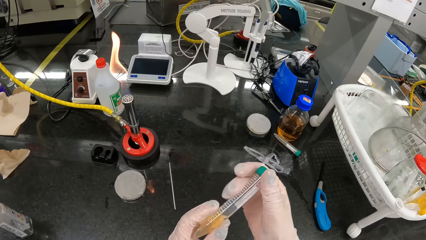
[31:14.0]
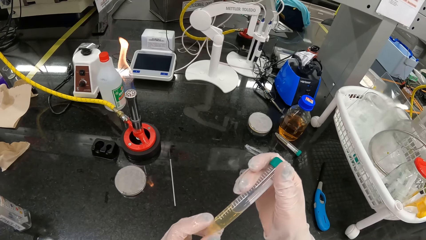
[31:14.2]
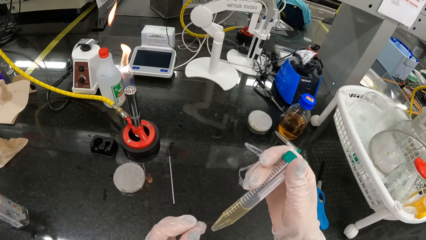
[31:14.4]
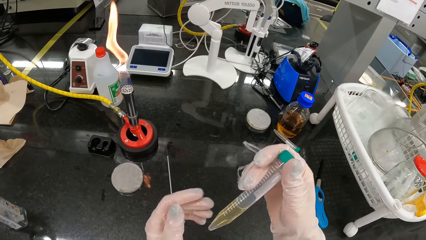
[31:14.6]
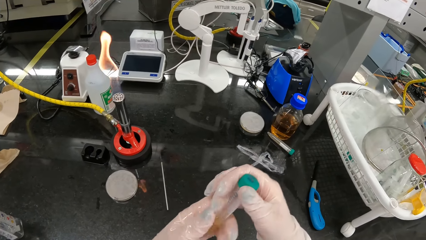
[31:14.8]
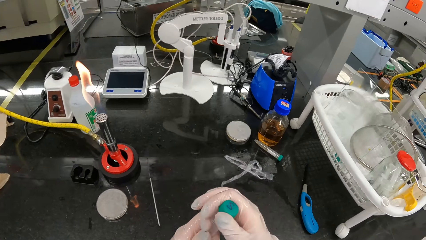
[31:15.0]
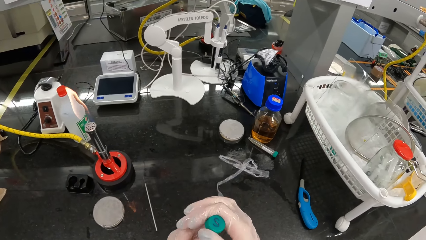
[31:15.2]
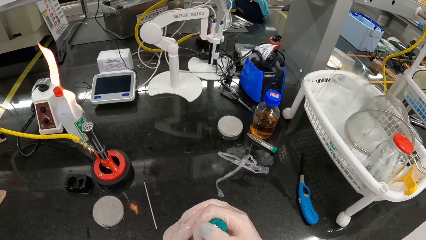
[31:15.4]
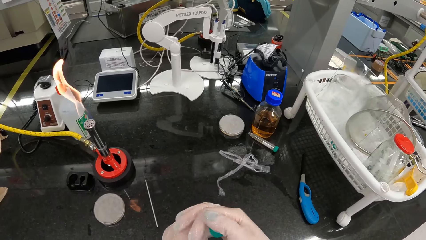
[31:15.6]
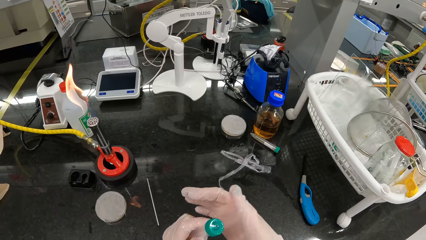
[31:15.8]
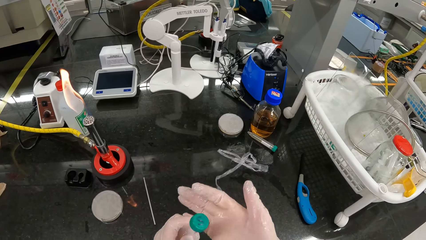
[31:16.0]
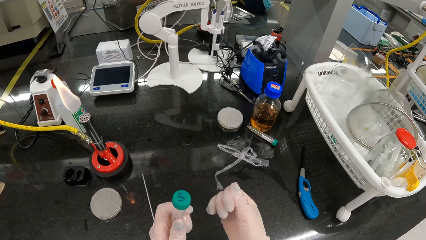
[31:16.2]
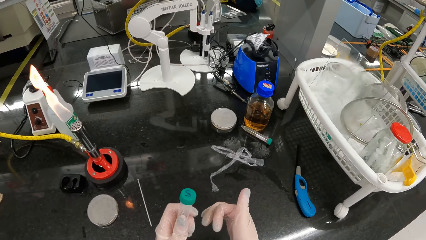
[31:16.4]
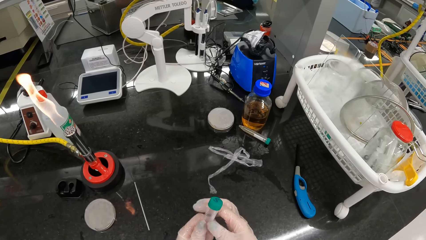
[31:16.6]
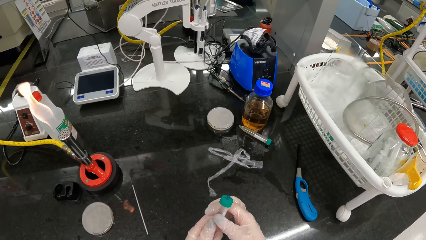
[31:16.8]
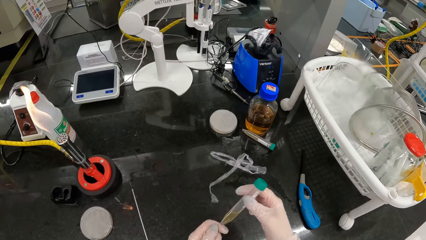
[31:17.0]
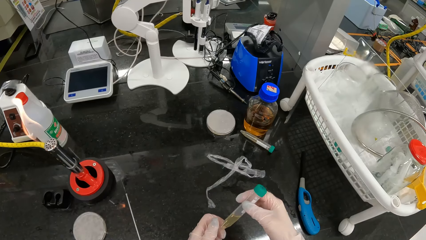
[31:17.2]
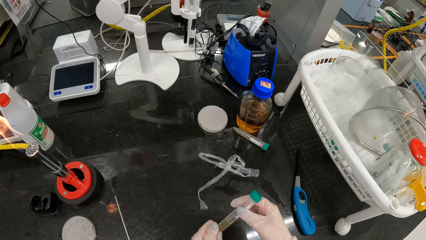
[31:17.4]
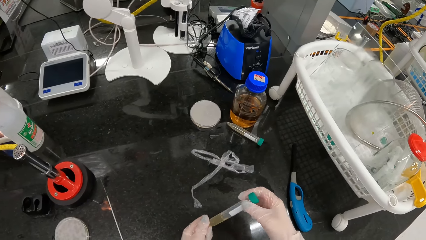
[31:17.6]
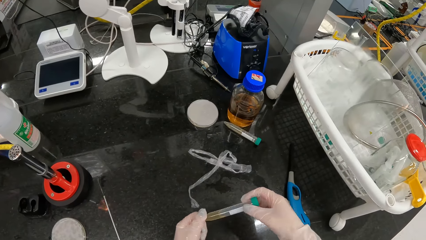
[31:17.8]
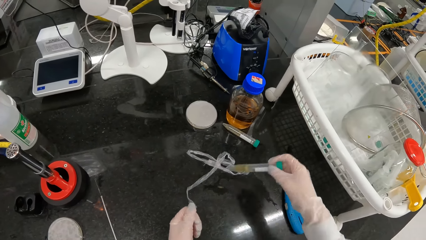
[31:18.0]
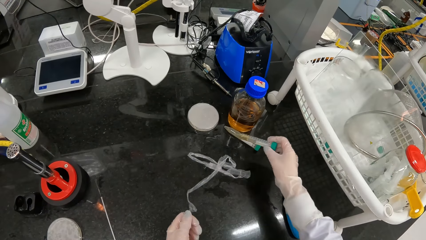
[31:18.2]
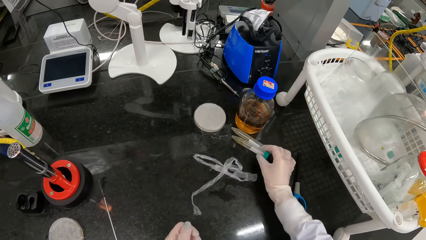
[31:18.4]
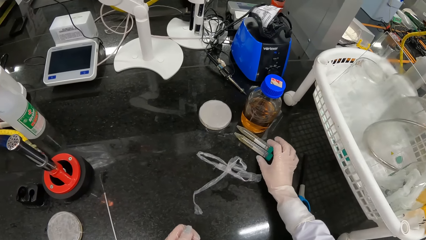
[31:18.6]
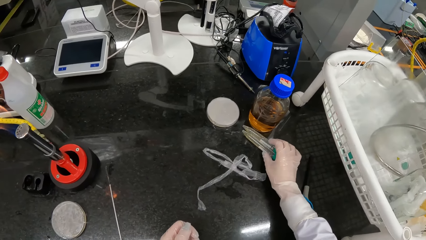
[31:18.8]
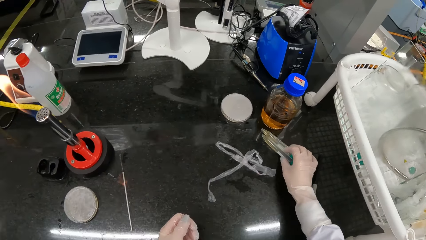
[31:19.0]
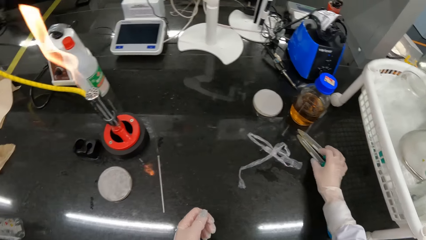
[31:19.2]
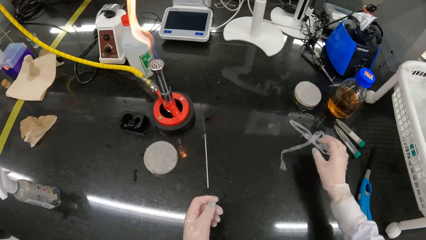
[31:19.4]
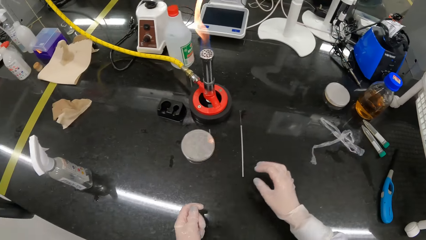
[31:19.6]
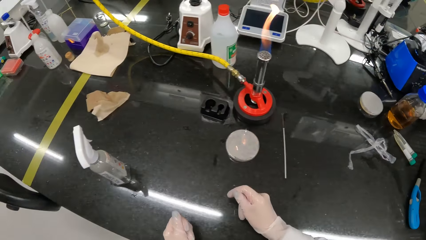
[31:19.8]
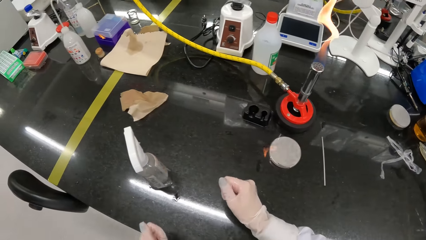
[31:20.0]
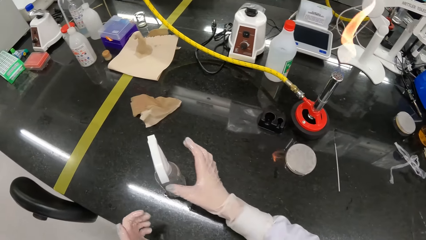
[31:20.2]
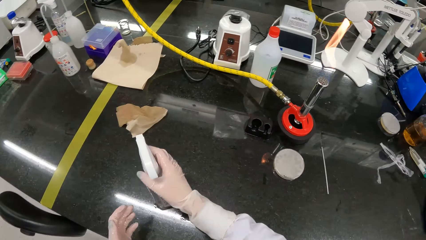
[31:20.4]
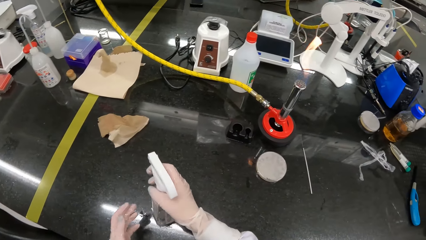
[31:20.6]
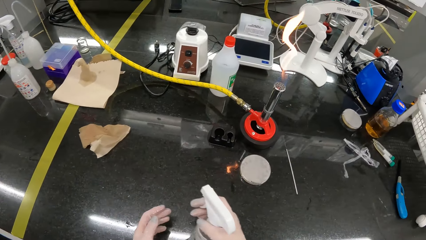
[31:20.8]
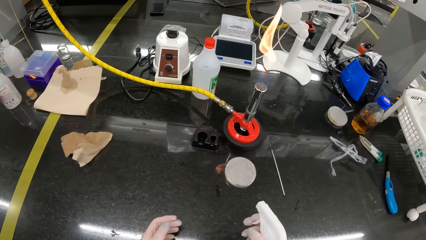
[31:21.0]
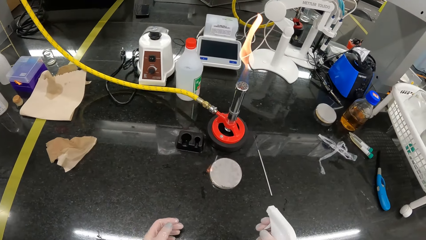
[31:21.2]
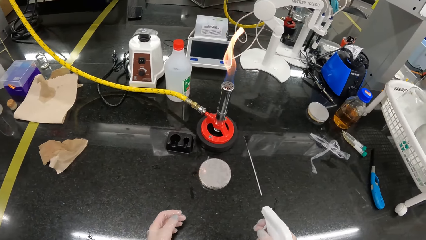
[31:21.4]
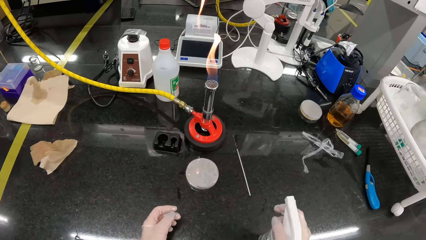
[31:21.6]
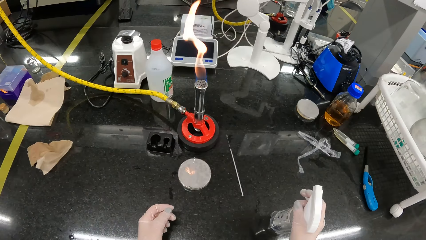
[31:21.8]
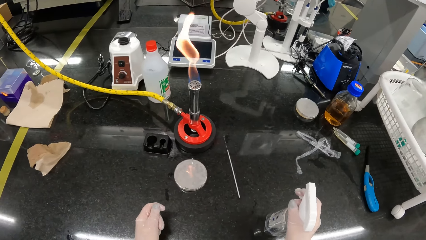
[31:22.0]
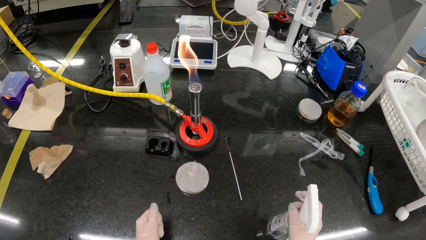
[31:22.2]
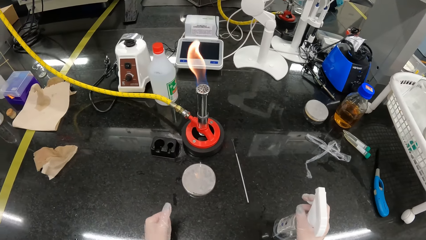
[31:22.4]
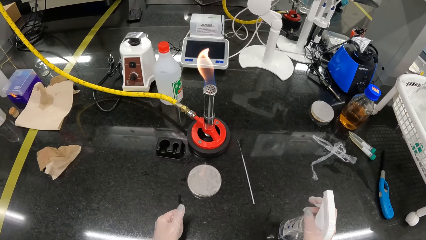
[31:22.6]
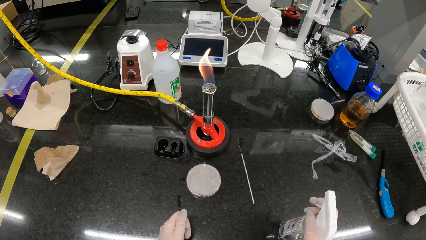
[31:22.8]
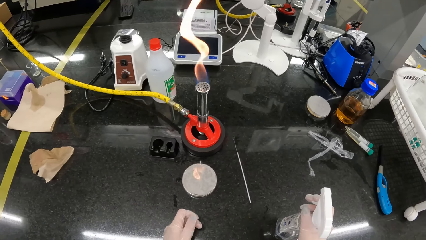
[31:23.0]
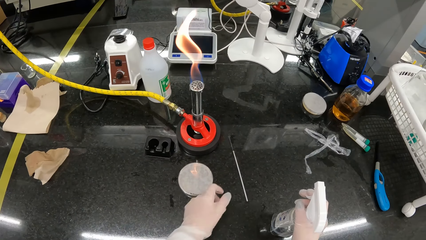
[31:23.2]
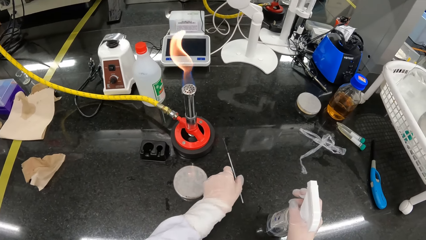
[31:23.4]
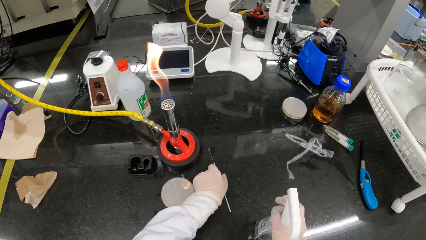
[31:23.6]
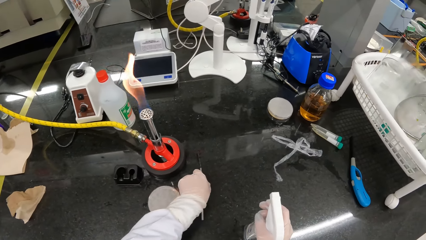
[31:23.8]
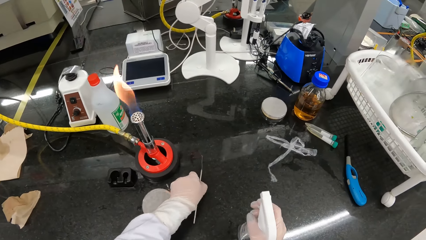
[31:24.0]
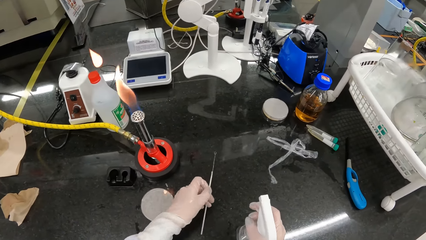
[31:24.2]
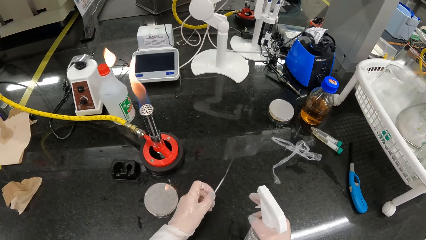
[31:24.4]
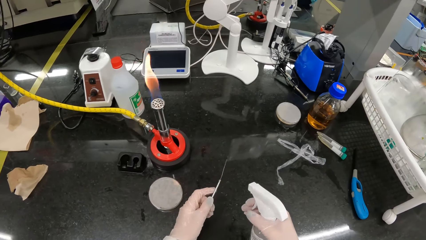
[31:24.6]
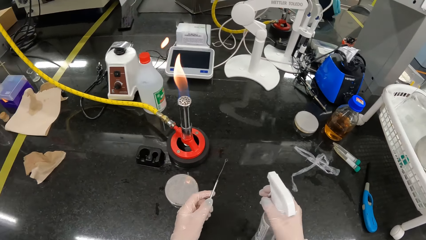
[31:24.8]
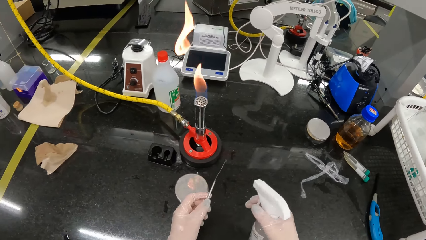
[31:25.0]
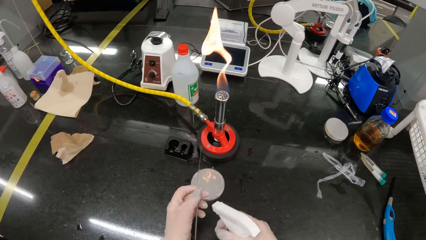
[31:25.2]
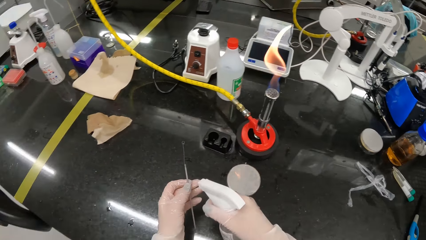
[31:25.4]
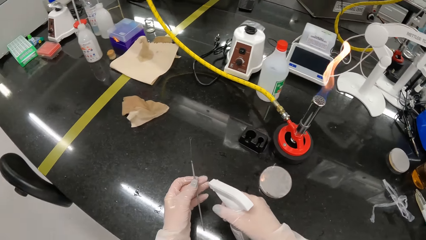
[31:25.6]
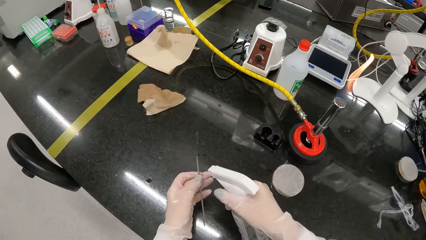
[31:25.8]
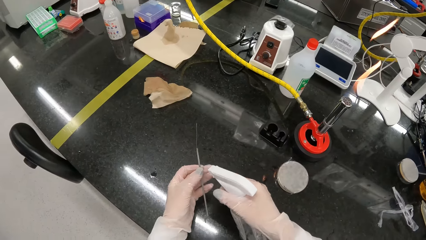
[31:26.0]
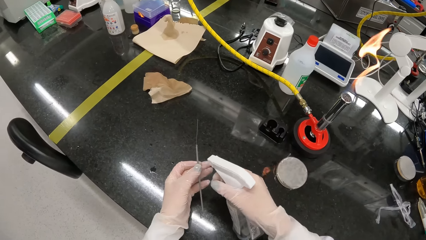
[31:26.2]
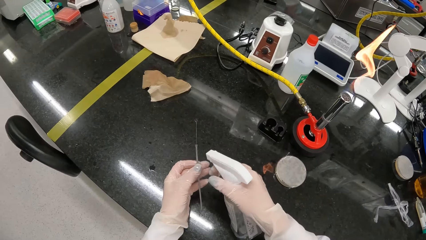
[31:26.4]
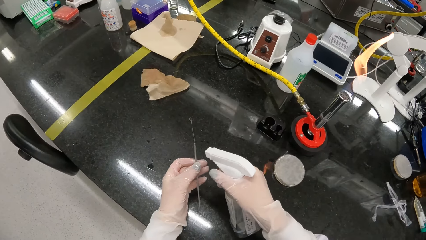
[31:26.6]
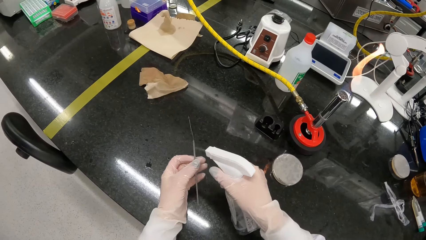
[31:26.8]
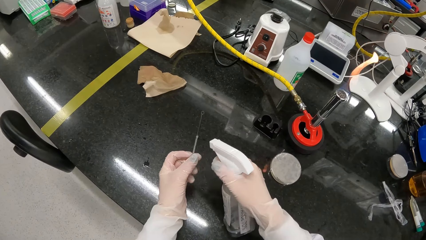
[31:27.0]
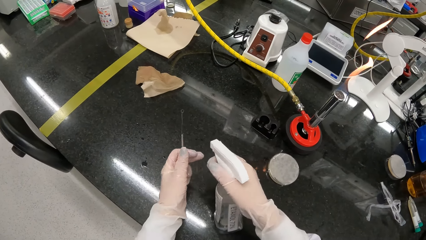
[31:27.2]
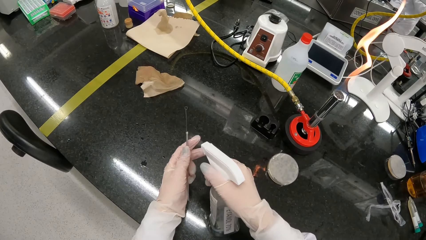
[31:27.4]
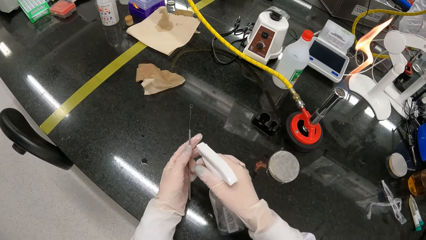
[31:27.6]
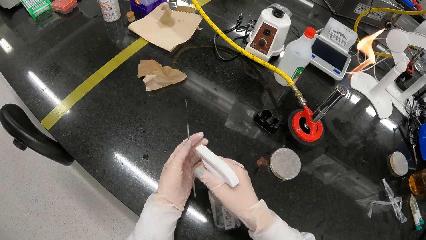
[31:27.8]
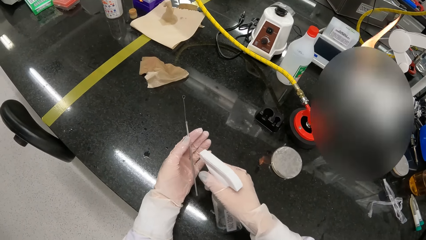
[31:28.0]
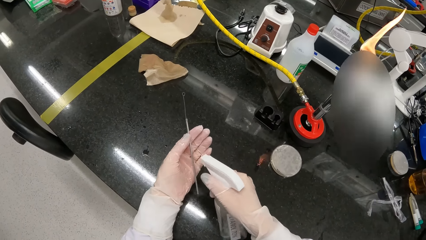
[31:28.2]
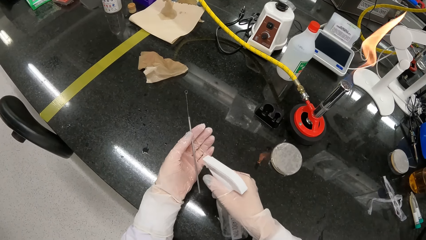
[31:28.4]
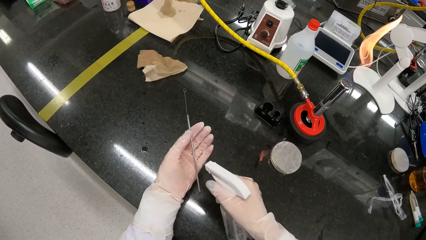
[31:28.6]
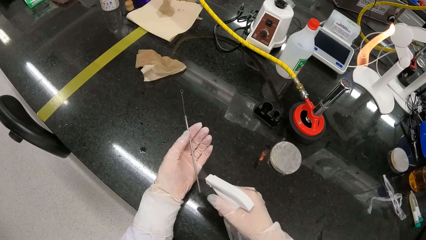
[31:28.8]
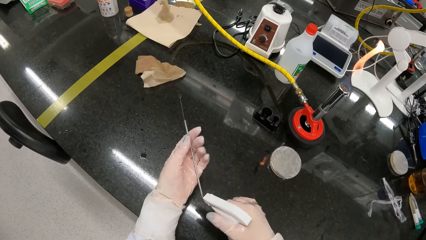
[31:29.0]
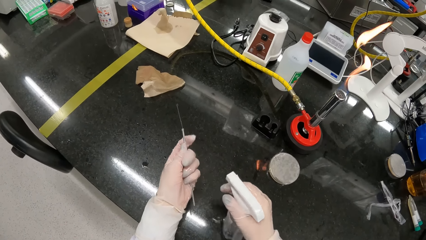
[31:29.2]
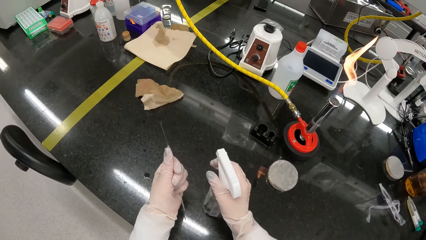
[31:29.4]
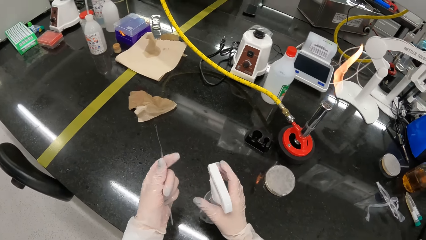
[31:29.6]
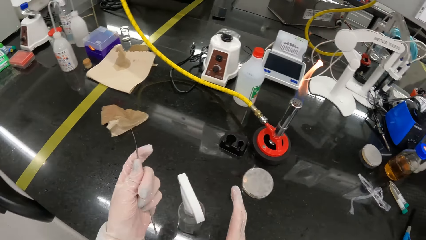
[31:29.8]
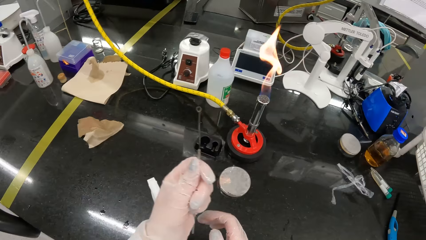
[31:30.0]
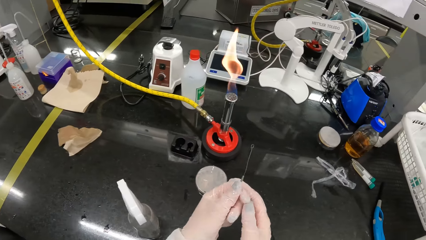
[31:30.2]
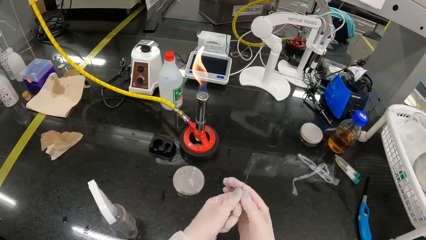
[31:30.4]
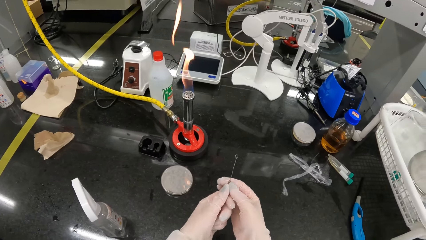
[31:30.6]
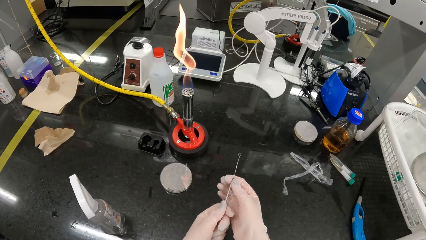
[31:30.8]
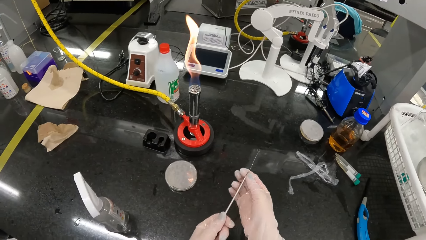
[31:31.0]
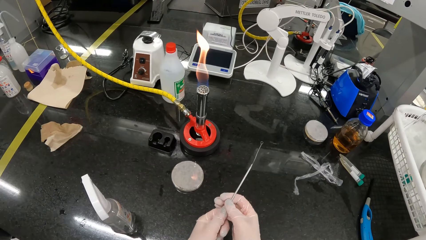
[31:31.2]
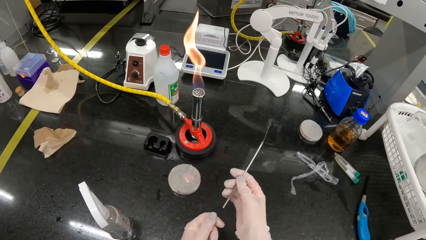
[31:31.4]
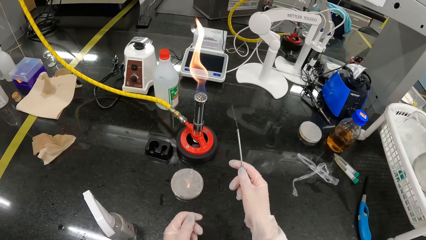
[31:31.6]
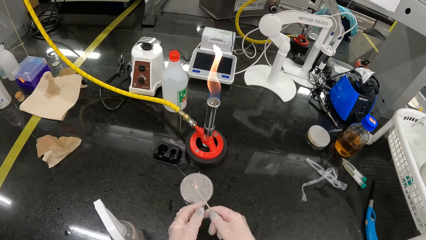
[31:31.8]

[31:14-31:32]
The camera wearer looks at the tube. She puts the specimen bottle on the table with her right hand. She adjusts the specimen bottles on the table with her right hand. She turns around the laboratory. She picks up the spray bottle on the table with her right hand. She lowers the spray bottle in her right hand on the table. She picks up the wire loop on the table with her left hand. She sprays disinfectant on the wire loop in her left hand from the spray bottle in her right hand. A laboratory technician walks past the camera wearer. The camera wearer puts the spray bottle in her right hand on the table. She turns around the laboratory. She cleans the wire loop with both hands.
